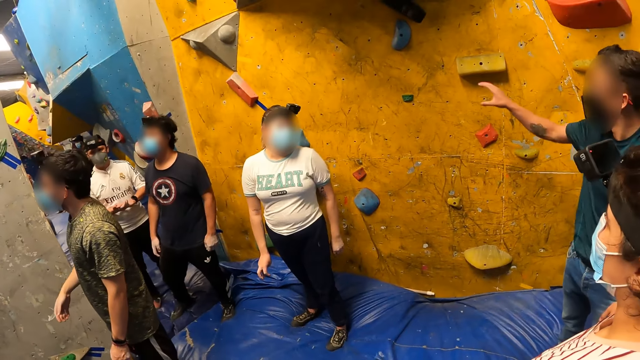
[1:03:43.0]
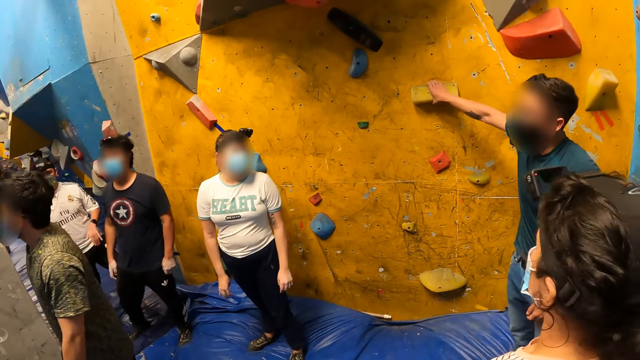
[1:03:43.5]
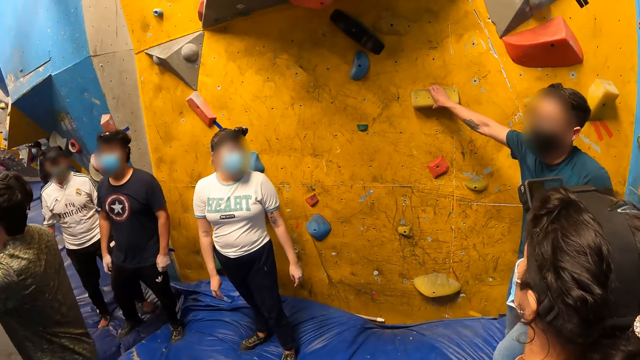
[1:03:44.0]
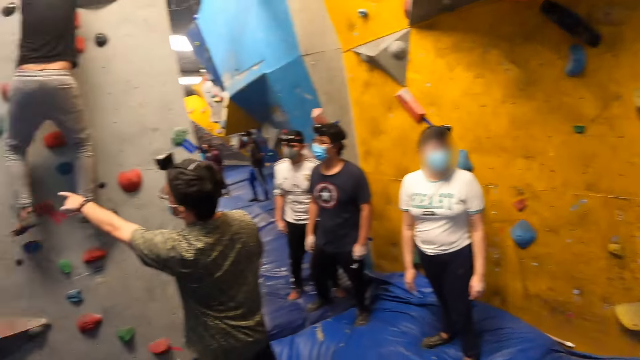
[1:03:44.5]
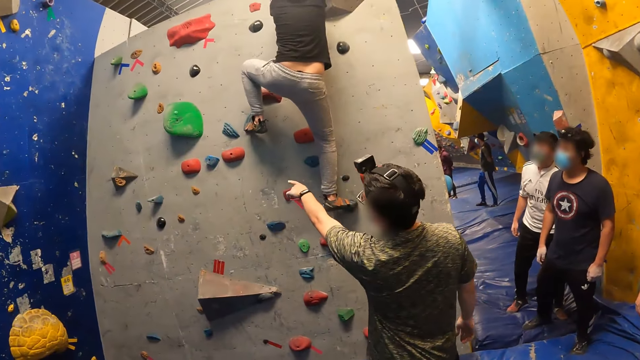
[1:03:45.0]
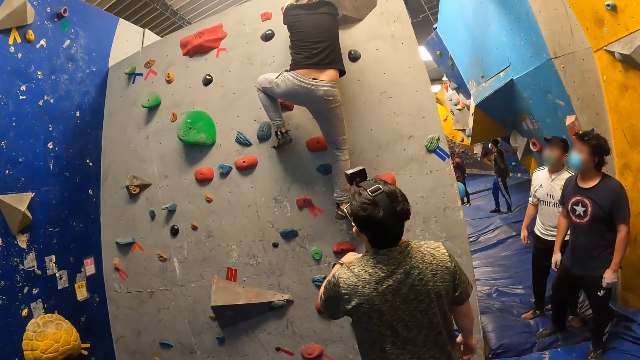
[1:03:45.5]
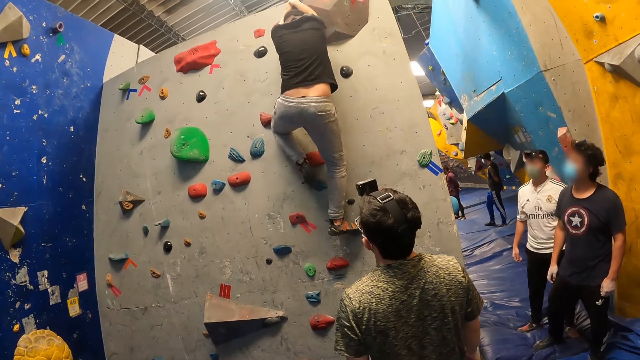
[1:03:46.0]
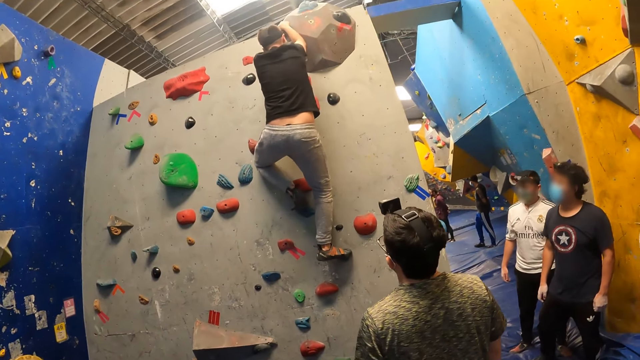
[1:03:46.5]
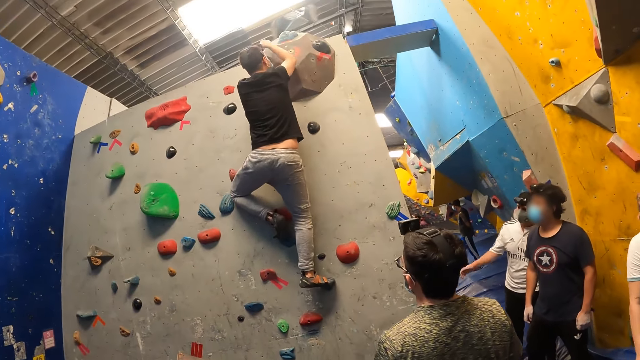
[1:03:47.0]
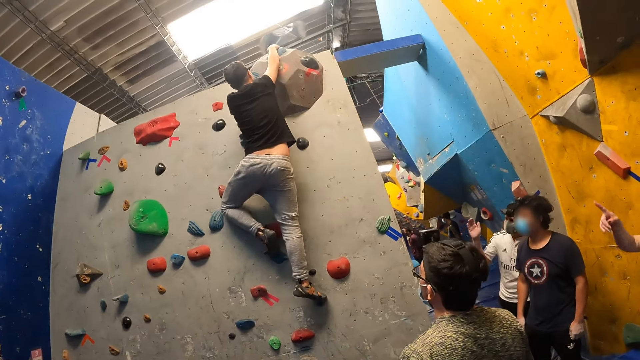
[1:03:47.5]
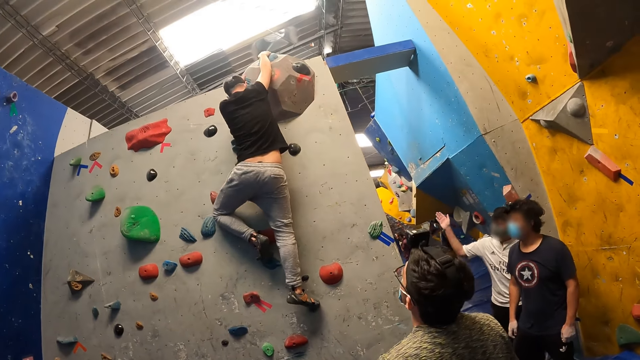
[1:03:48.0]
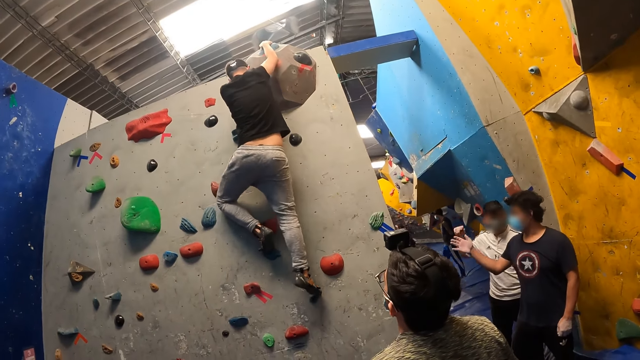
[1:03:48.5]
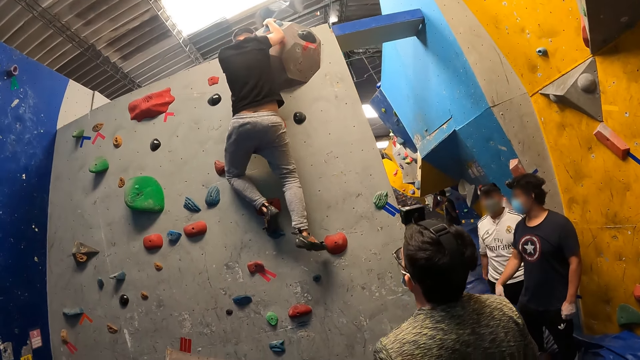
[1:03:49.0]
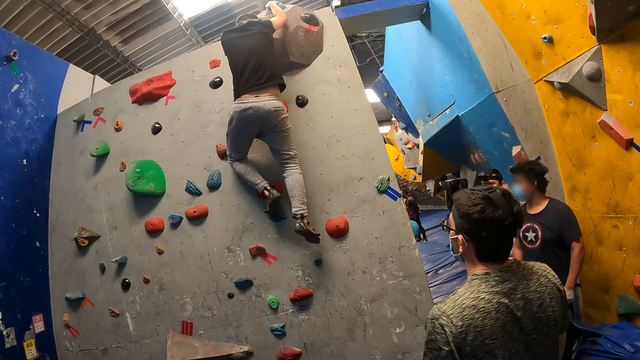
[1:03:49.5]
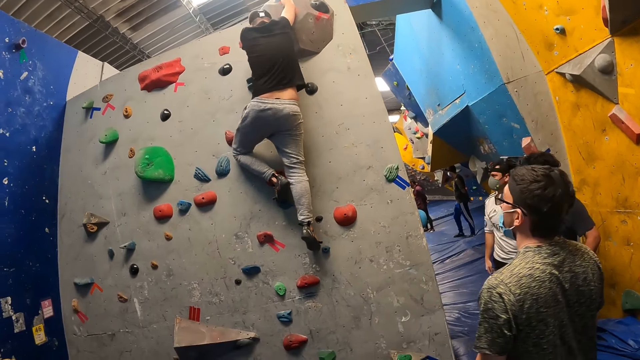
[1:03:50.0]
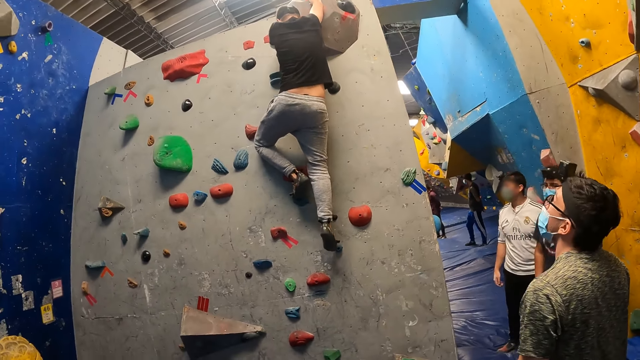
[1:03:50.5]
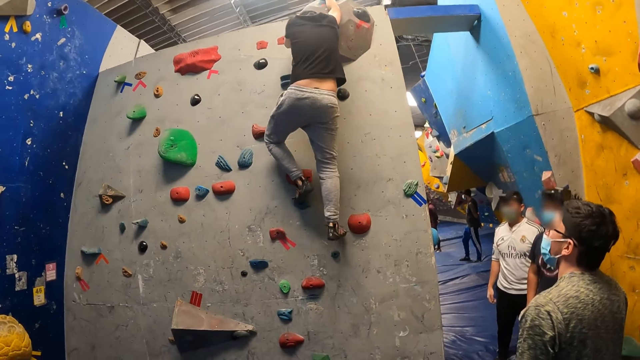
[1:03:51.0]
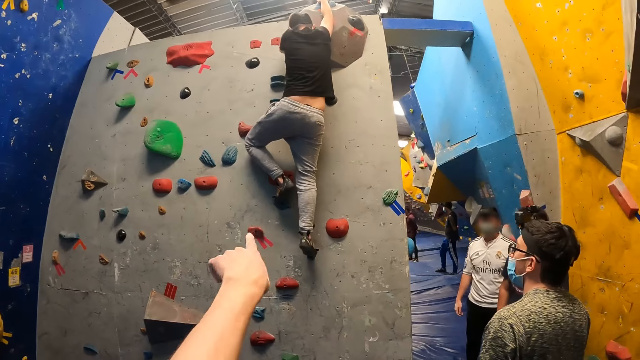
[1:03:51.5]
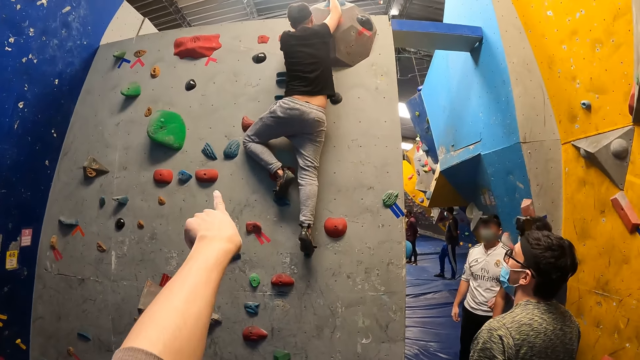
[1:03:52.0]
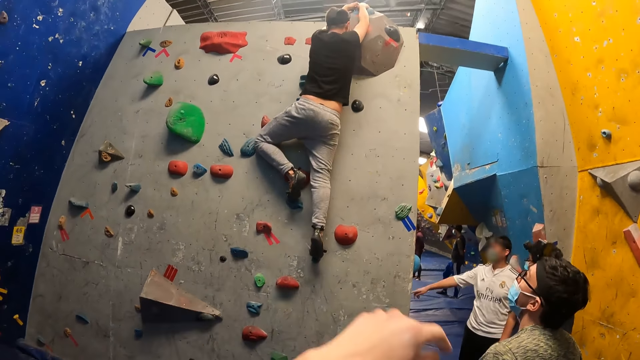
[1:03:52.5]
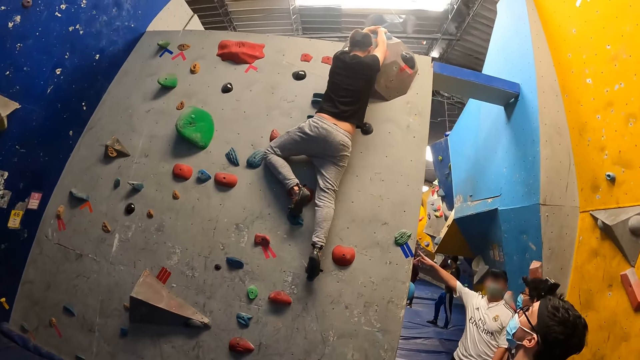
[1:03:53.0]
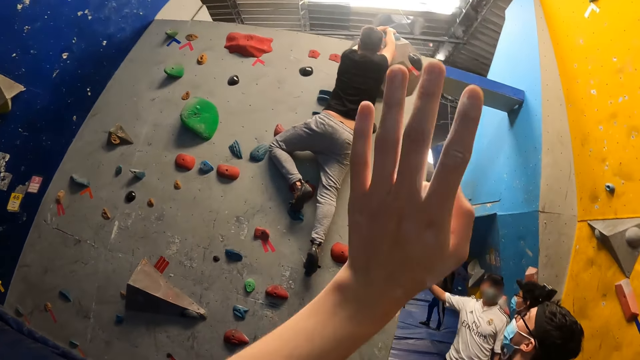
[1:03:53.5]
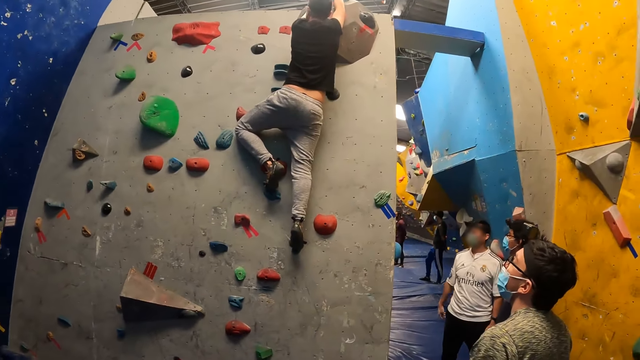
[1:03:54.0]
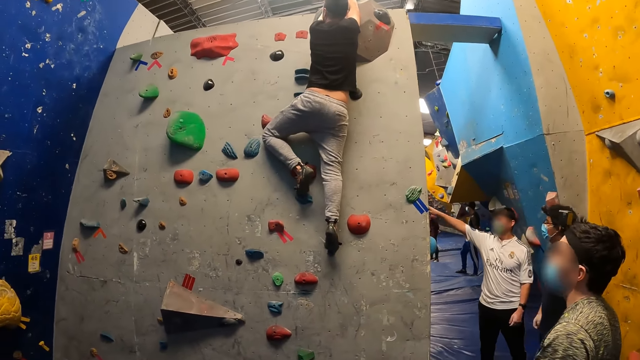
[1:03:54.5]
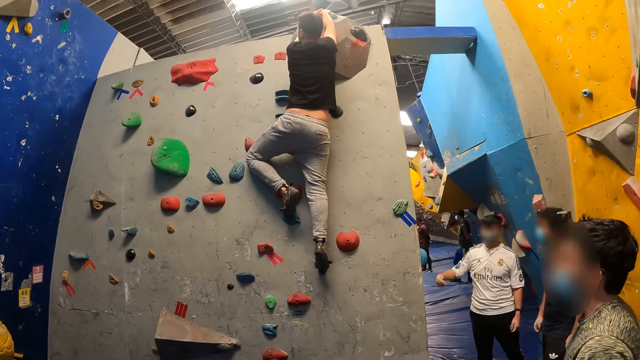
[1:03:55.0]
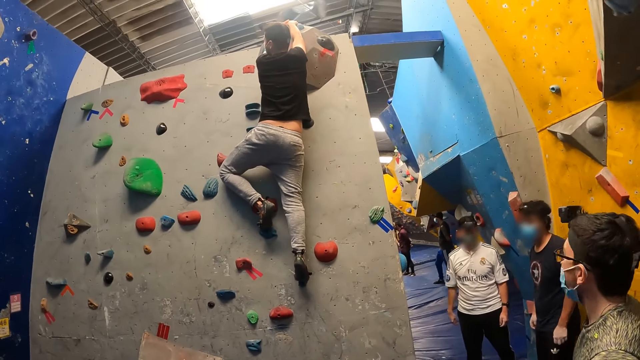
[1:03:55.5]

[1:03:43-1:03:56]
A man touches the bouldering wall with his right hand. The man holds the bouldering wall. The camera wearer looks around. Another man points at the bouldering wall. Another man sways a hand. The camera wearer points his left hand towards the bouldering wall. The second man points at the bouldering wall. The camera wearer lifts a hand.

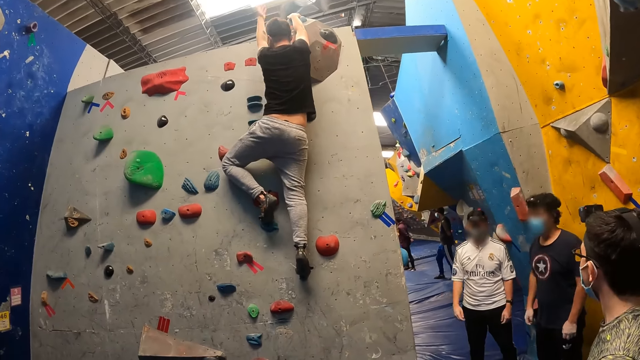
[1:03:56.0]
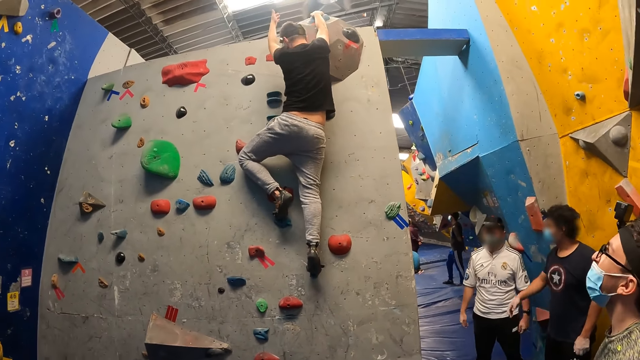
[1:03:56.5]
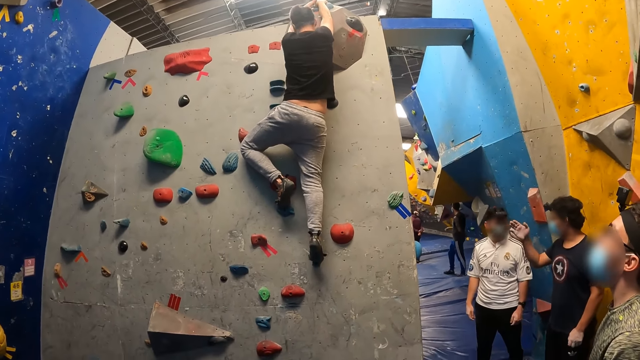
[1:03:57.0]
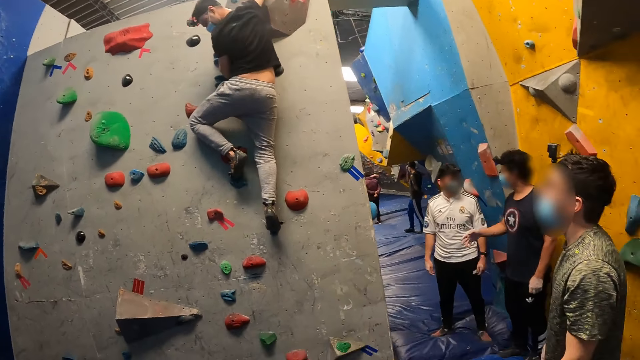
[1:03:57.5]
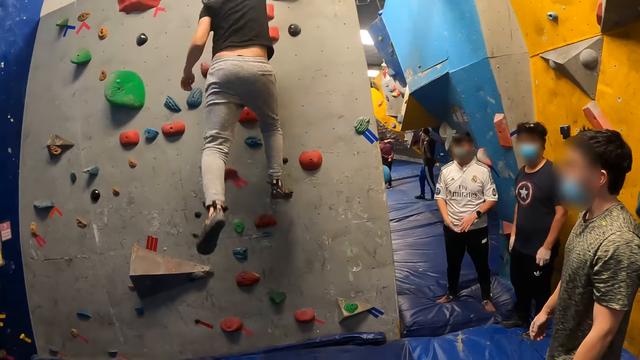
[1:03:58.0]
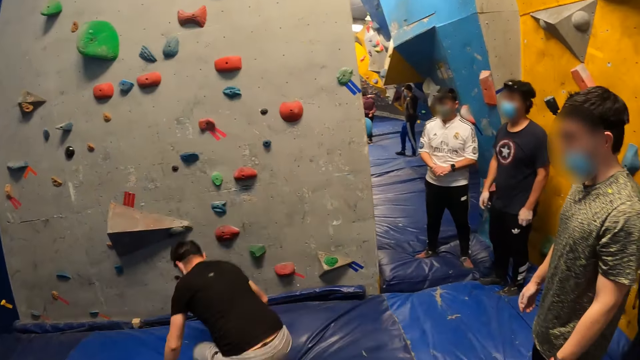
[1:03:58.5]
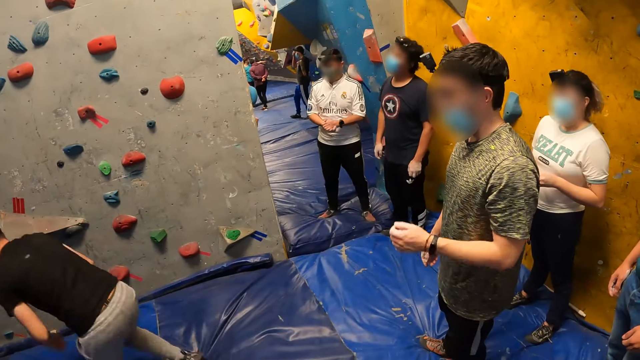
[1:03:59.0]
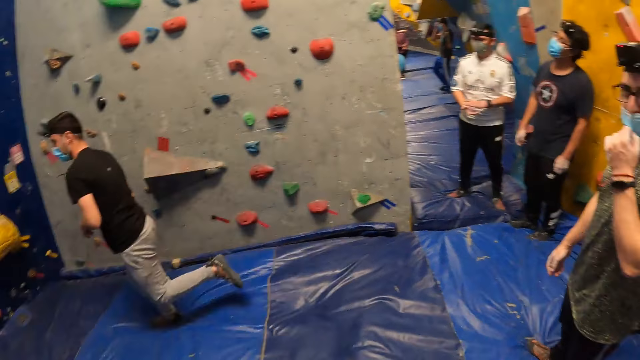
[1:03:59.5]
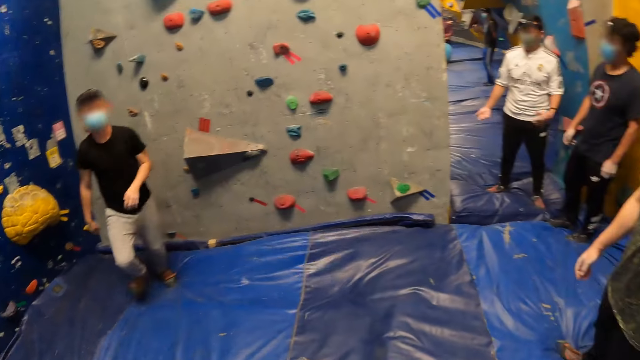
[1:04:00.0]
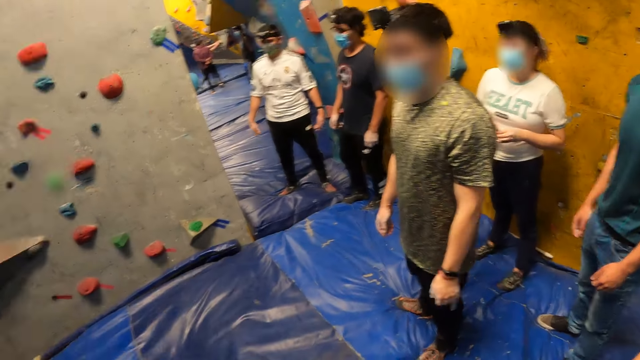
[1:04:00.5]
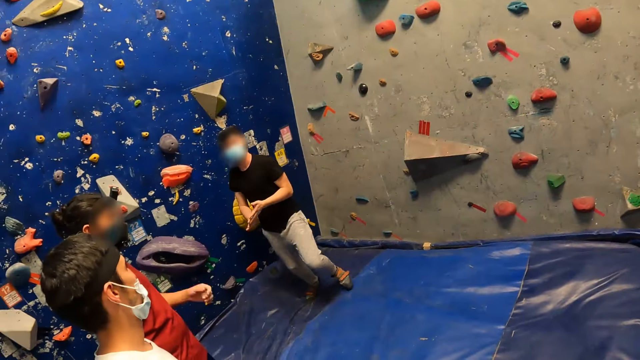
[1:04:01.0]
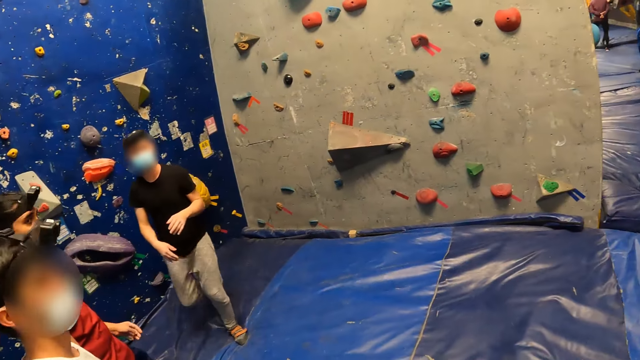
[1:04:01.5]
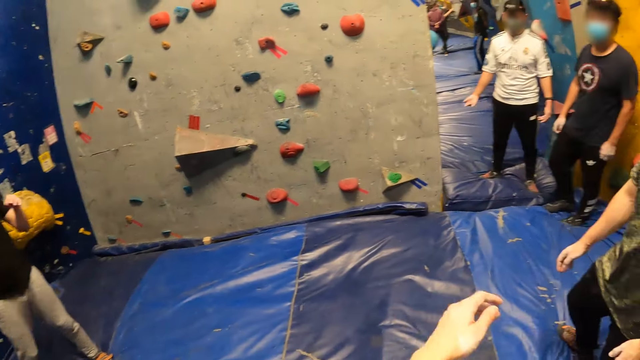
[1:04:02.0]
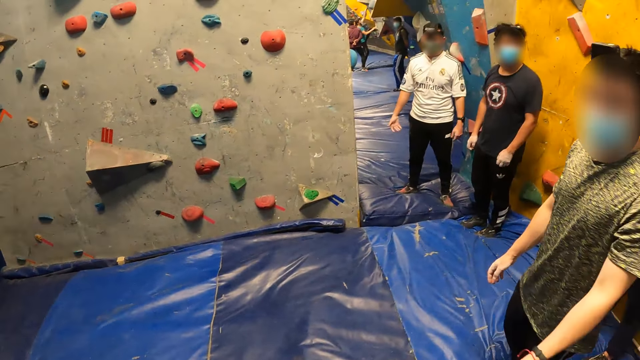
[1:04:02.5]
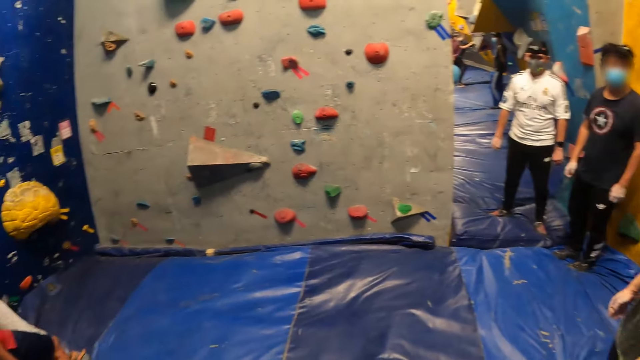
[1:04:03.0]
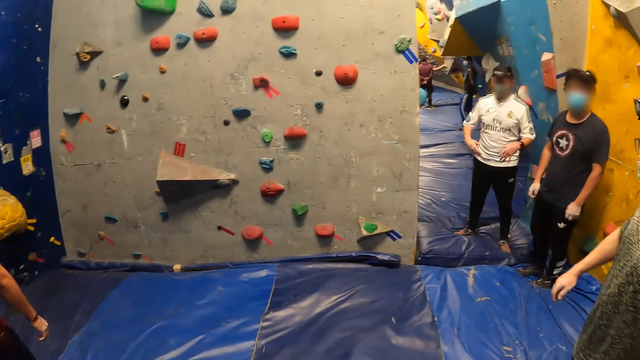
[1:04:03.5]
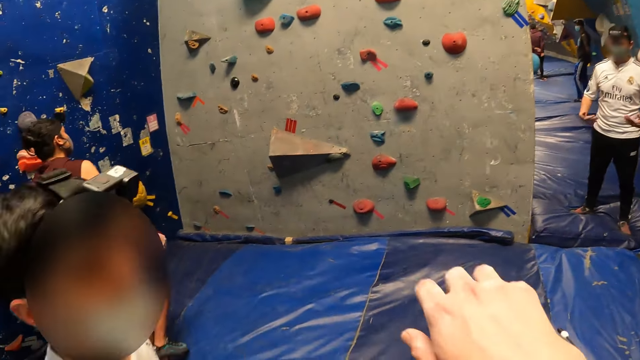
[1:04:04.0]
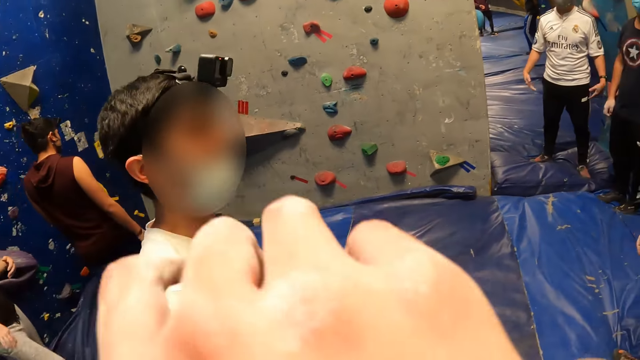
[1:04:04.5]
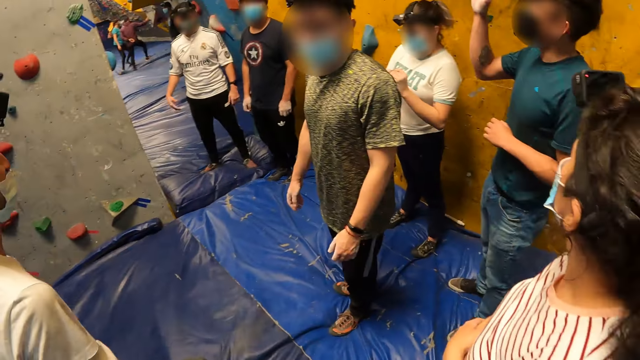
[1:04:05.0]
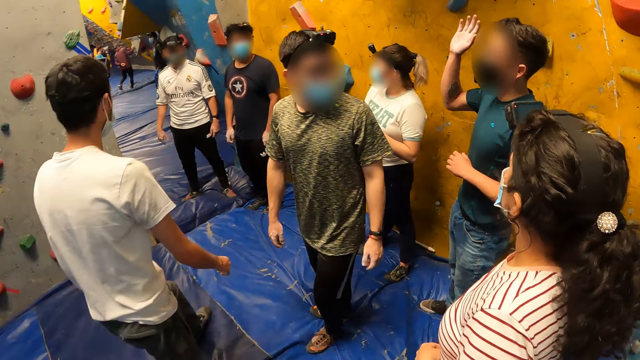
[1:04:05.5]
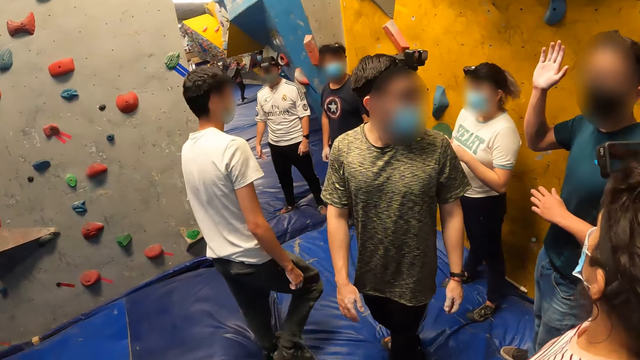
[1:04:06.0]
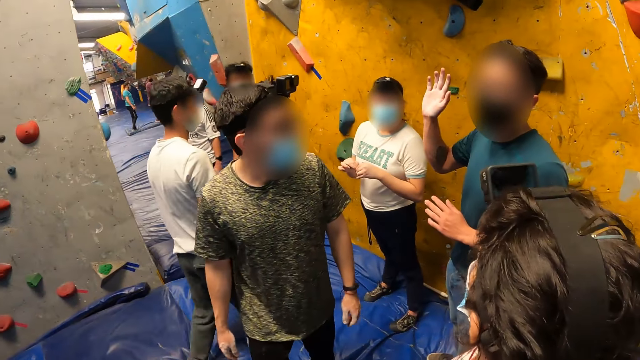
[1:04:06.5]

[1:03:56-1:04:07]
A man sways a hand. Another man jumps from the bouldering wall to the crash pad. Another man touches a face mask. The camera wearer looks around. Another man walks around. The camera wearer touches his face with his right hand. Another man raises his right hand. Another man walks around. Another man sways a hand. Another man turns around.
